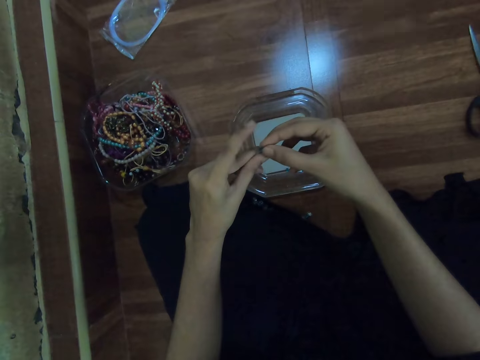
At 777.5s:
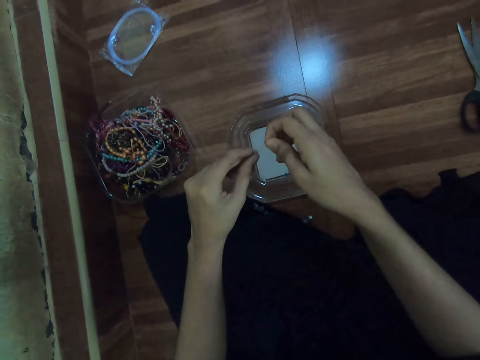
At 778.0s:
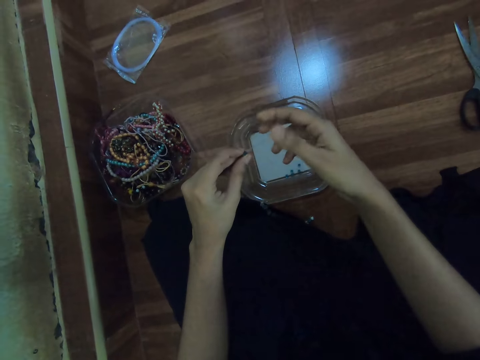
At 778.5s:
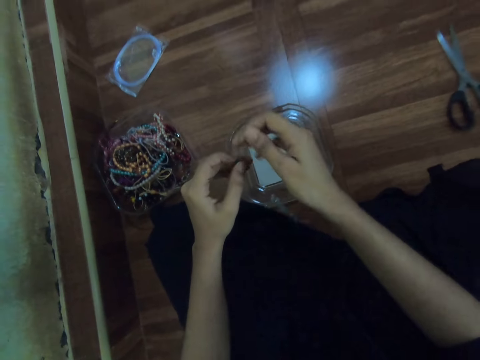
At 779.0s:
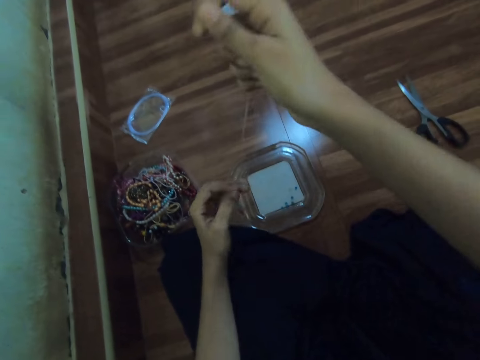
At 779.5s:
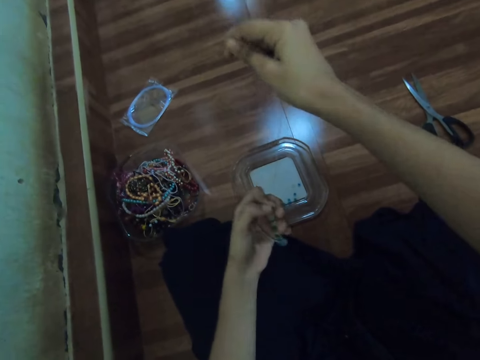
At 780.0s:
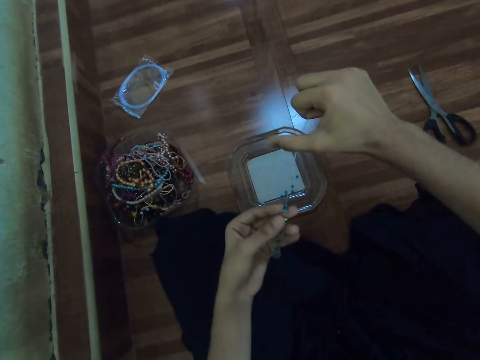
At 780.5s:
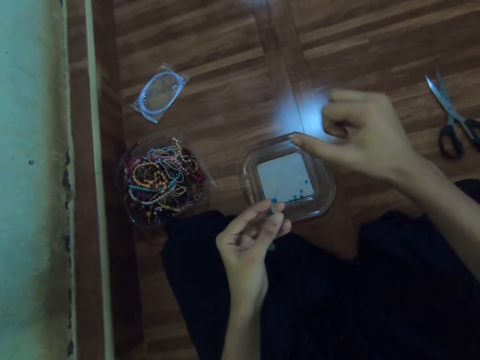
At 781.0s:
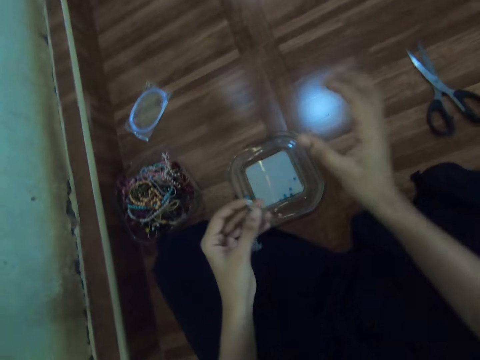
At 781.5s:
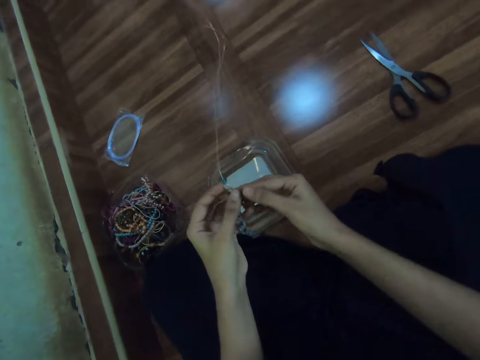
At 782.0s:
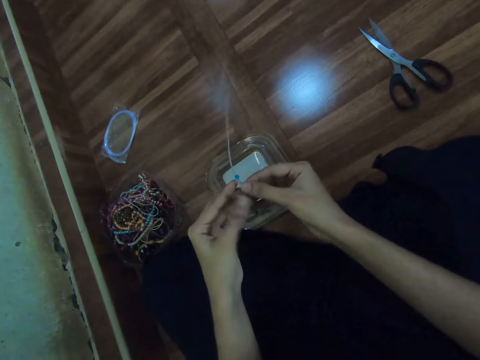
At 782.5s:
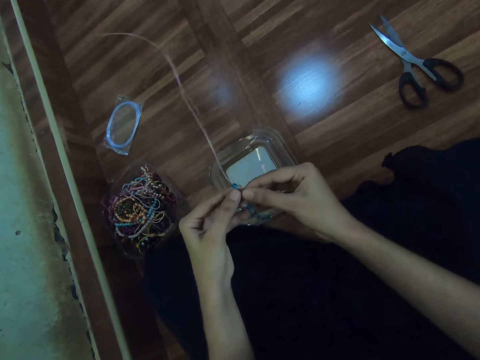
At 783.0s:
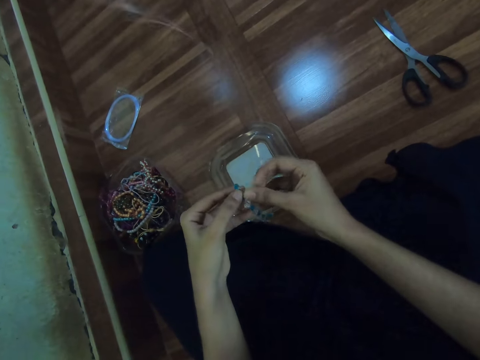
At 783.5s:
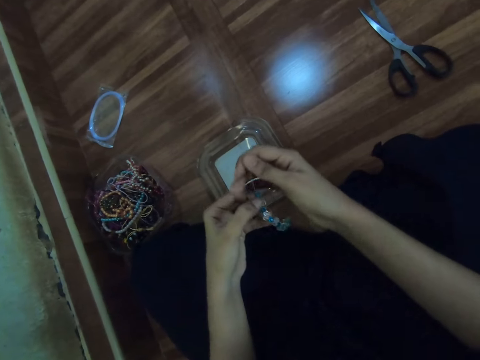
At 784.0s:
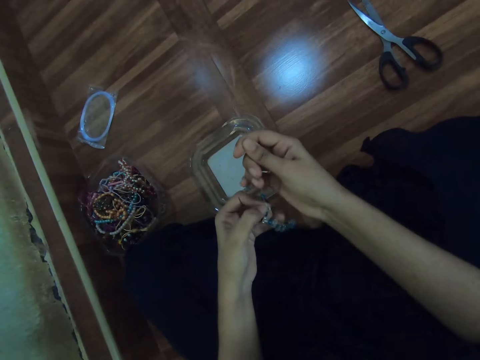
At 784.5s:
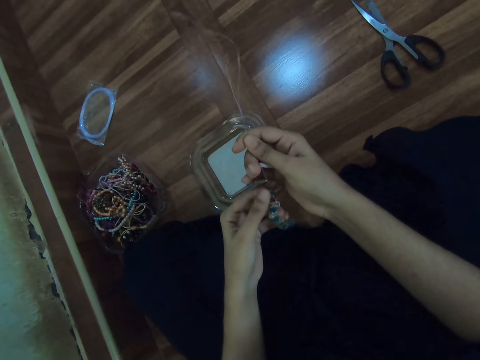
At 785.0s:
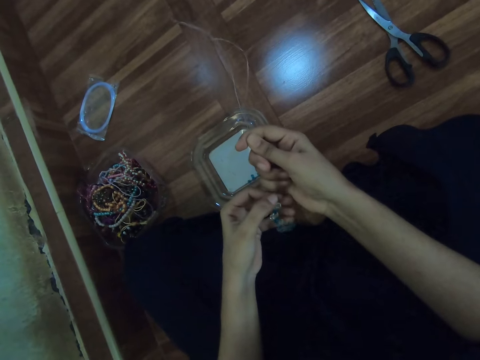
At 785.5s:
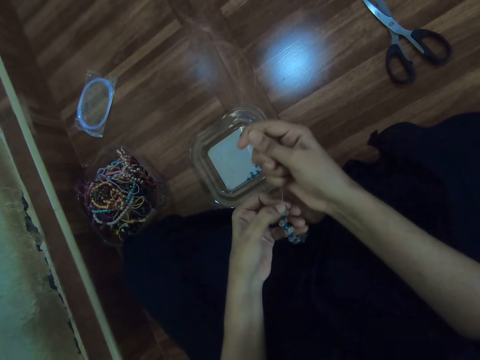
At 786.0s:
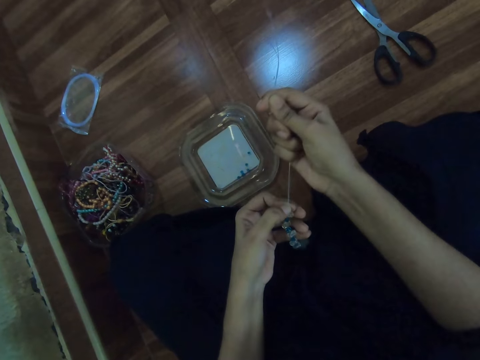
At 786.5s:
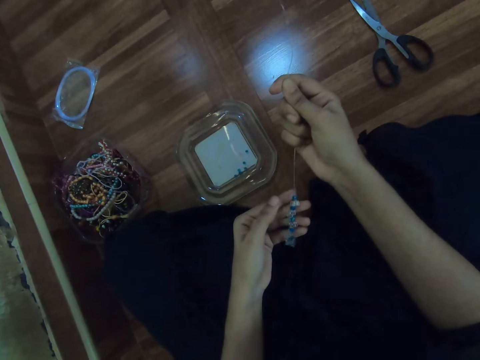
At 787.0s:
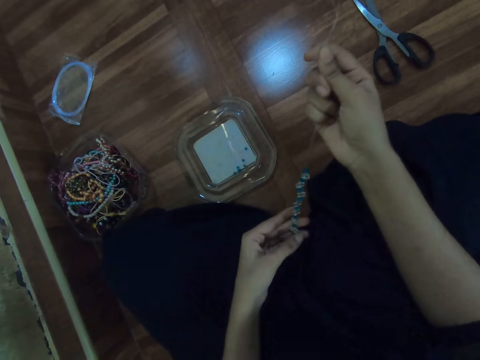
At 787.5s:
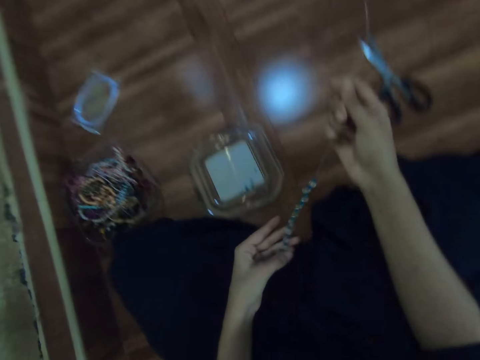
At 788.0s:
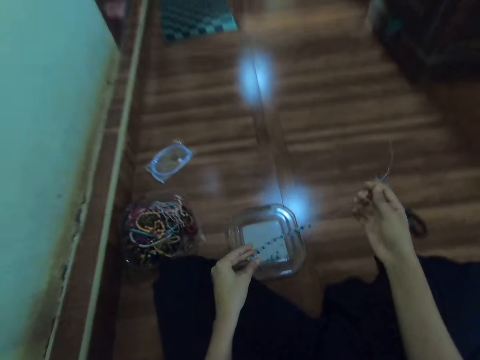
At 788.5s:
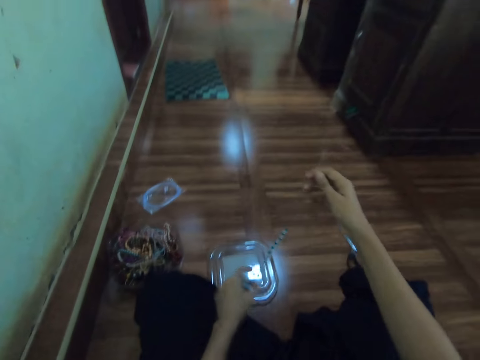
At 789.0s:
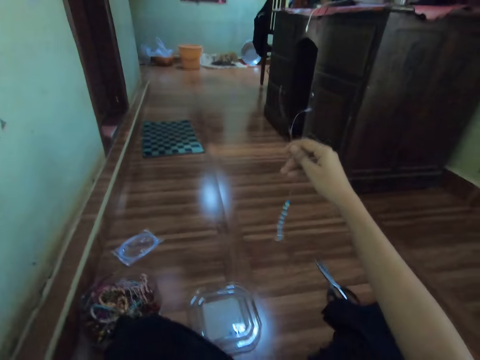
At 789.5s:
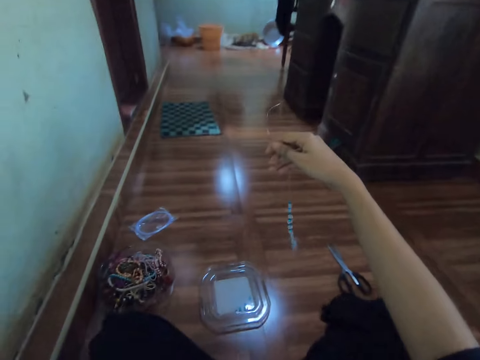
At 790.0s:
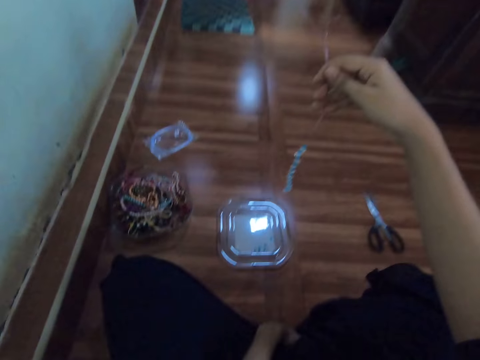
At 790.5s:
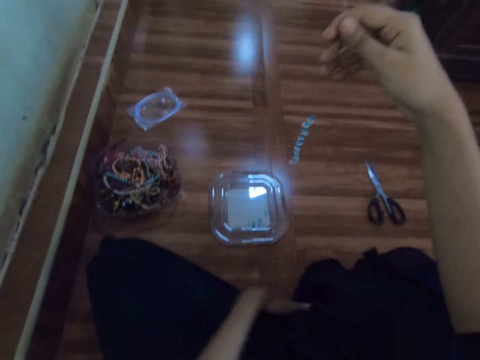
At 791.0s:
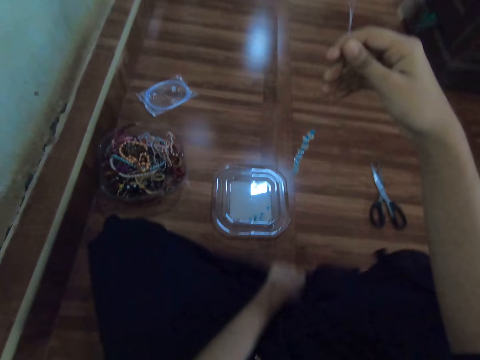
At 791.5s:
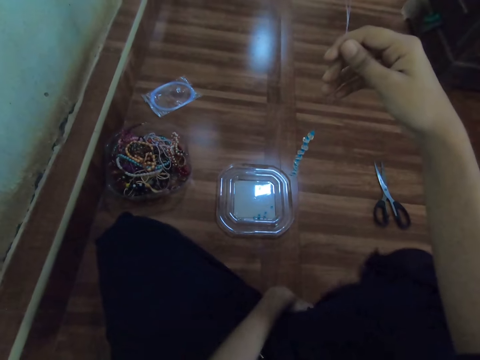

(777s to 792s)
The camera wearer pulls the fishing line with her right hand. She holds the beads with her left hand. She holds the beads with both hands. She pulls the fishing lines with her right hand. She tightens the beads. She lifts the fishing lines with her right hand.

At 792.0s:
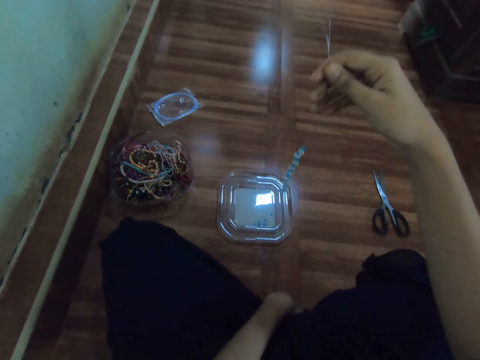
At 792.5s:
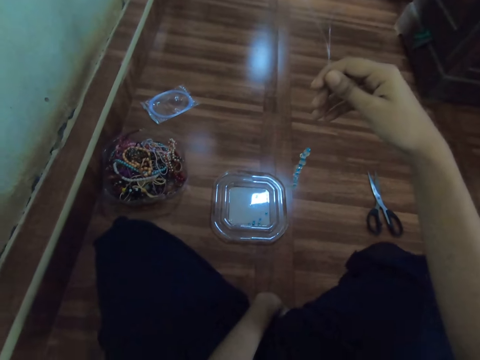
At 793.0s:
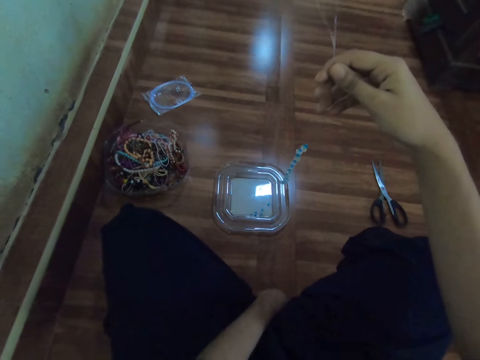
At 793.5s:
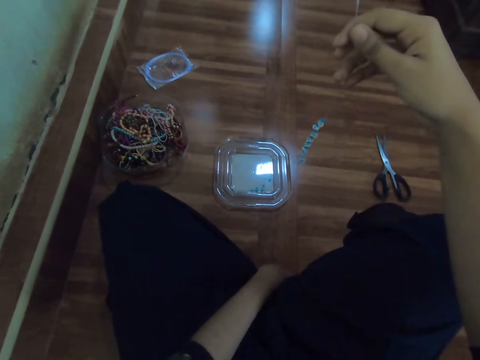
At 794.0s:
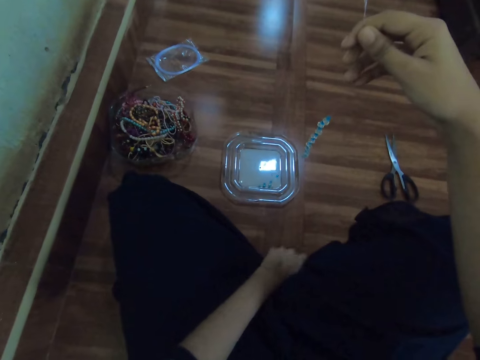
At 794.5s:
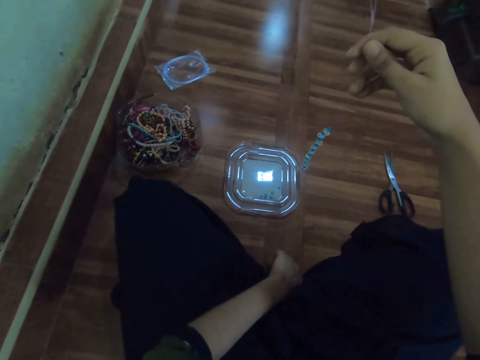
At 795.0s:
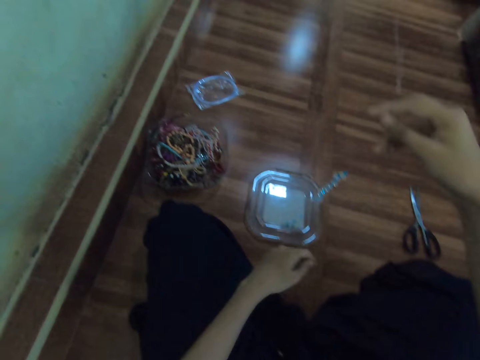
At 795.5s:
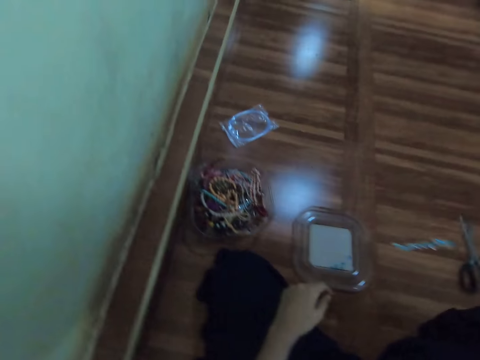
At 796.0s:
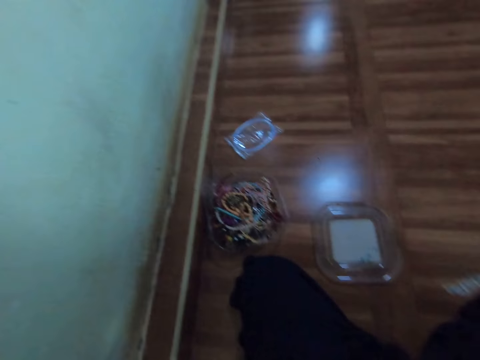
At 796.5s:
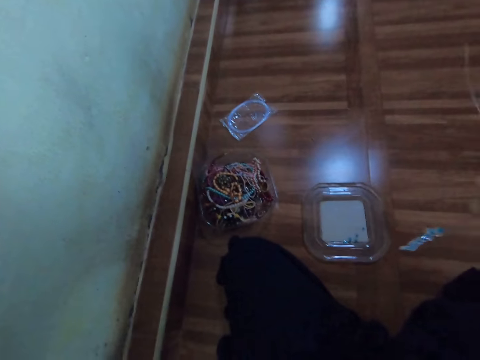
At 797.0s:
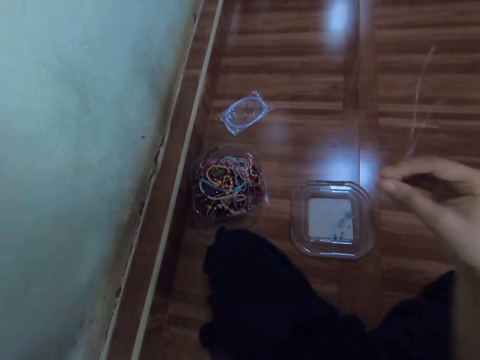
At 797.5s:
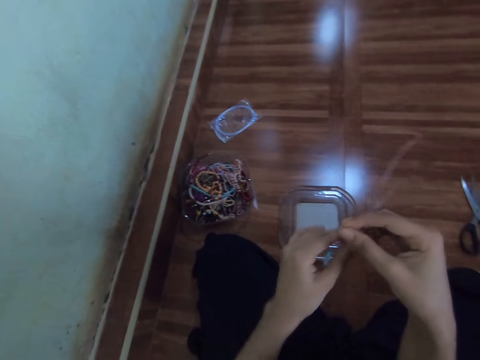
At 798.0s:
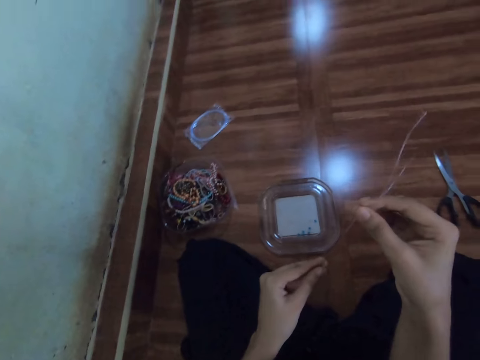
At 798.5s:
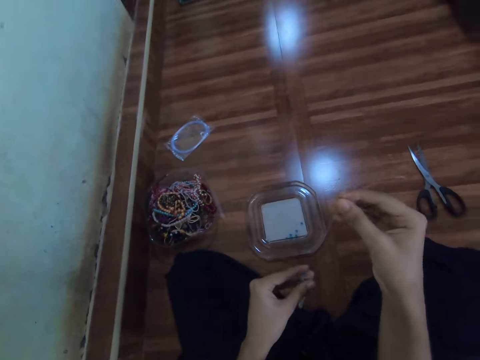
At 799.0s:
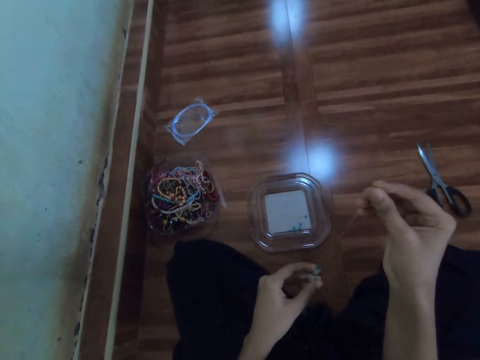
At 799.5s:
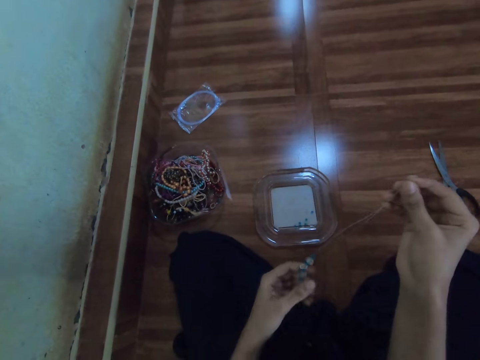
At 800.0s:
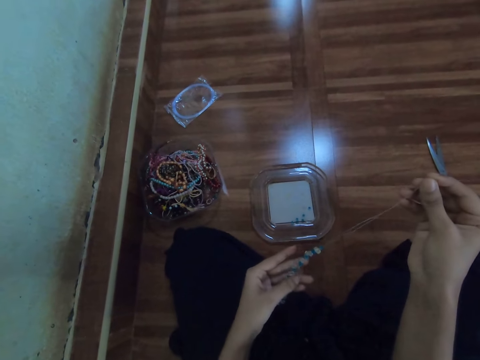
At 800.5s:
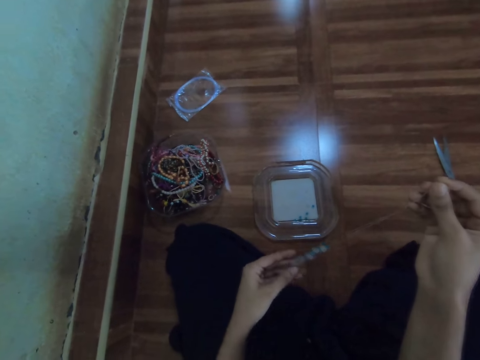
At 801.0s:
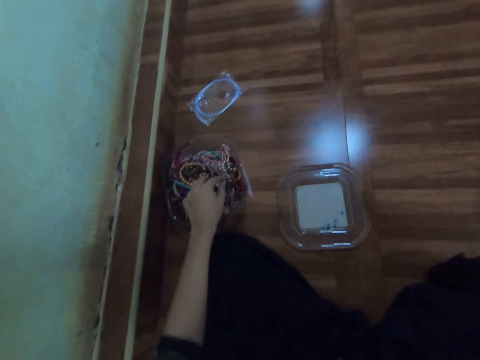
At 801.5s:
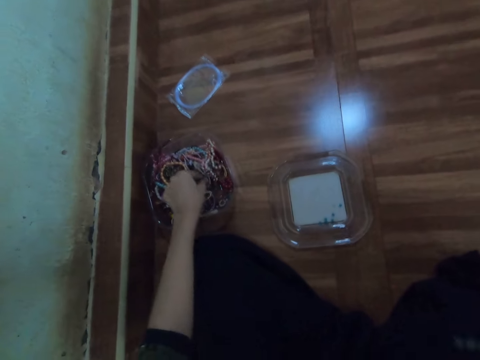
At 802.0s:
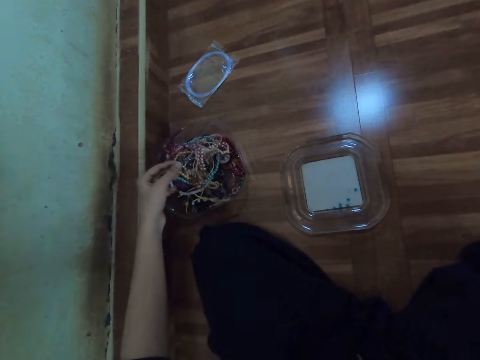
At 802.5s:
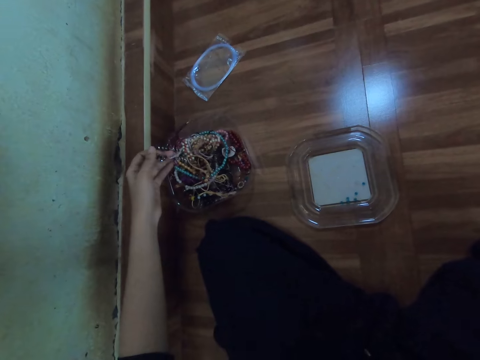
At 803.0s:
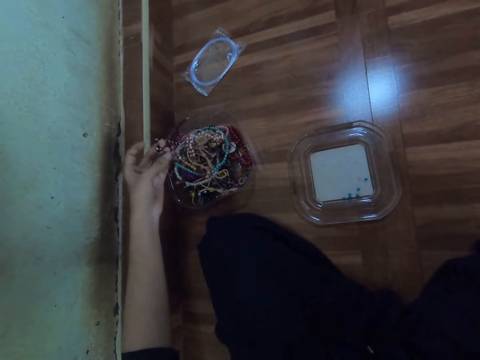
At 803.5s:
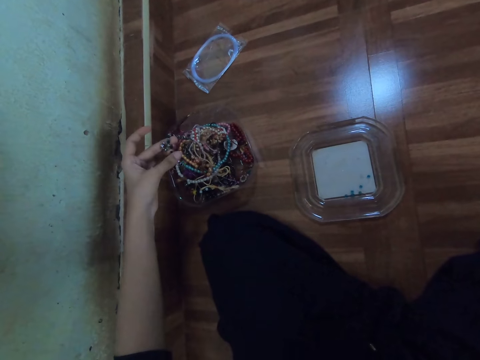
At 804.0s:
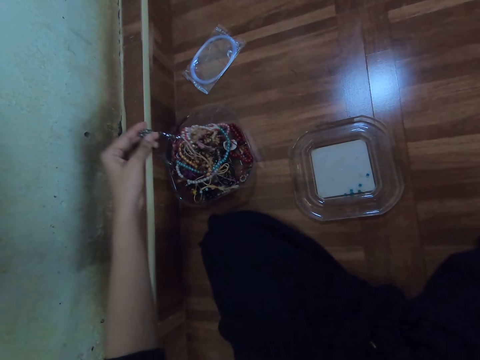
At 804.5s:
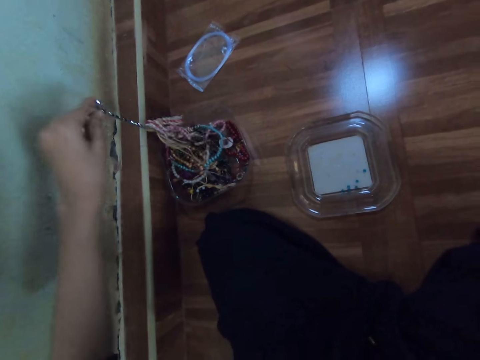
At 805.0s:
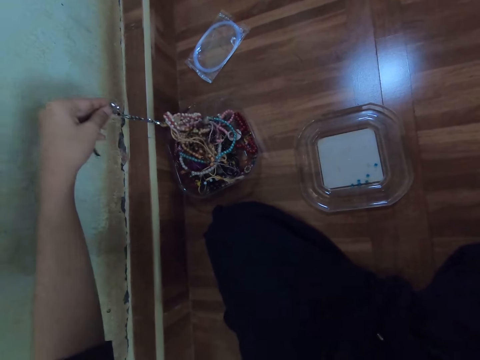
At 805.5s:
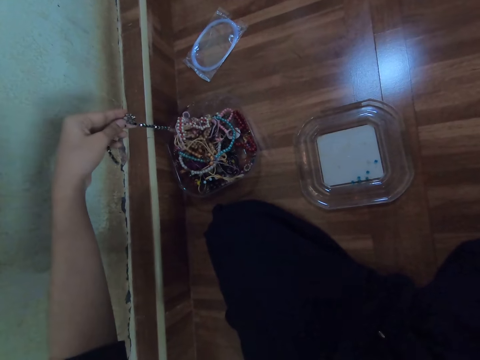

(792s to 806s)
The camera wearer holds a cloth with the left hand. She holds the beads with her left hand. She picks a bead from a plastic container on the floor with her left hand. She holds a bracelet from another container.
